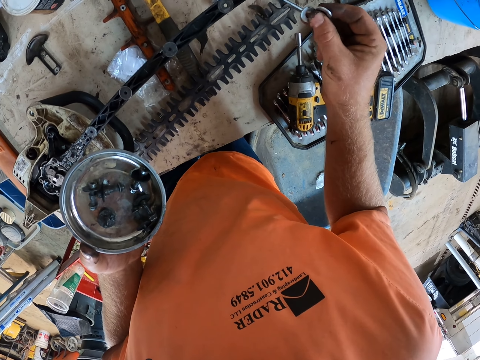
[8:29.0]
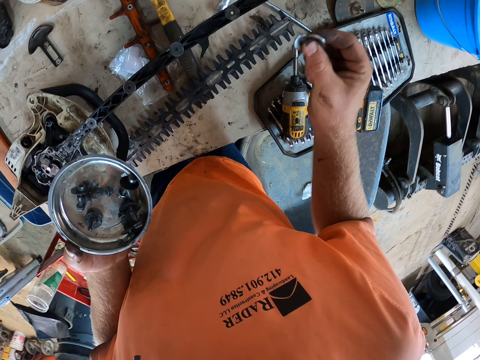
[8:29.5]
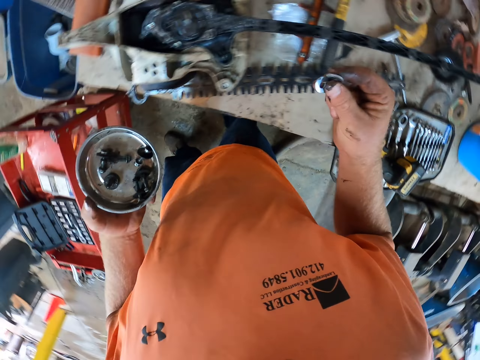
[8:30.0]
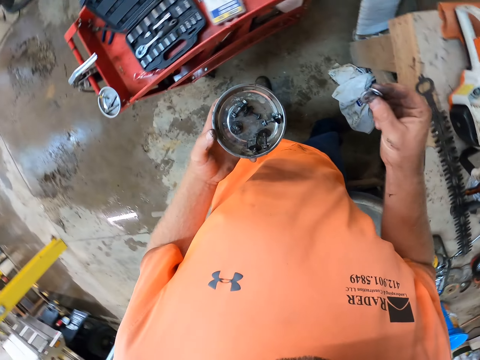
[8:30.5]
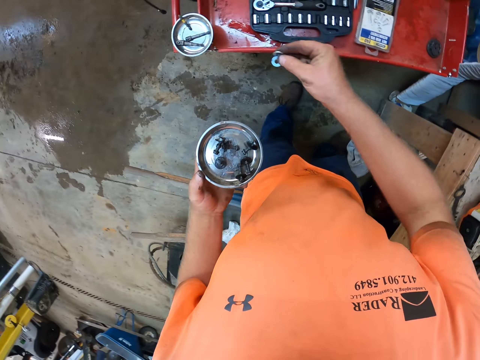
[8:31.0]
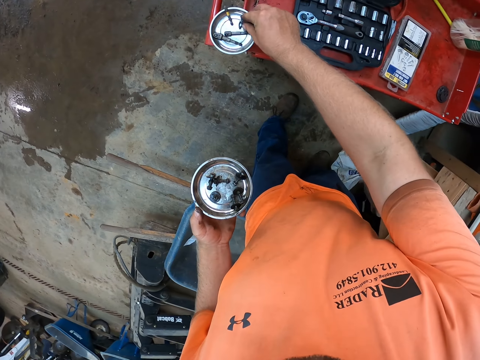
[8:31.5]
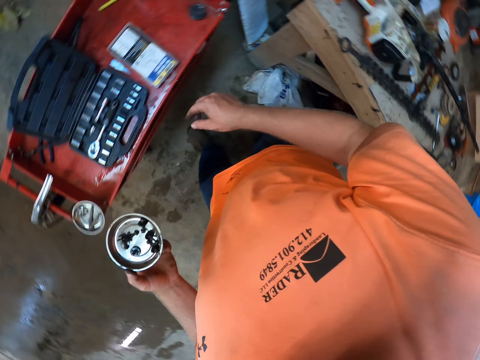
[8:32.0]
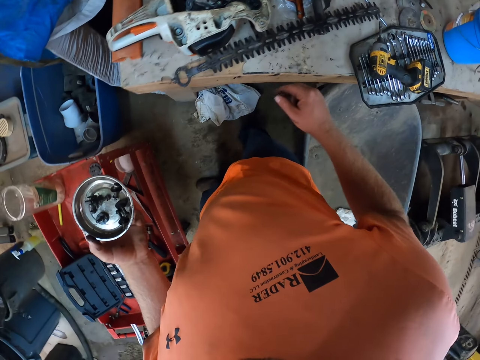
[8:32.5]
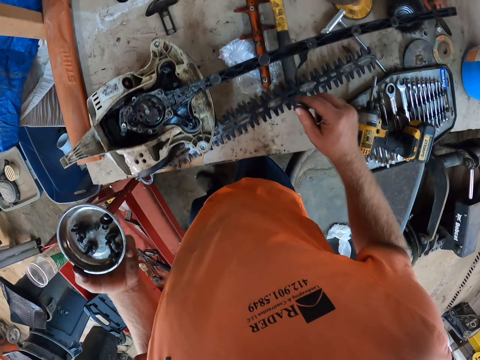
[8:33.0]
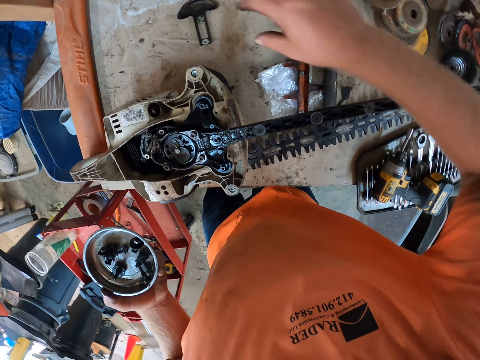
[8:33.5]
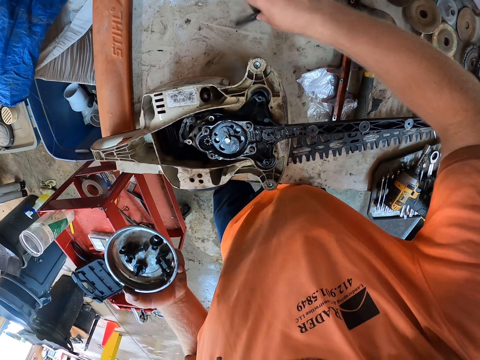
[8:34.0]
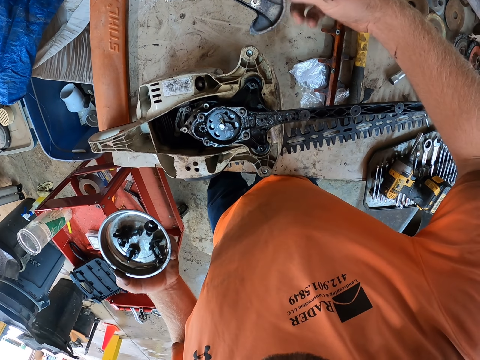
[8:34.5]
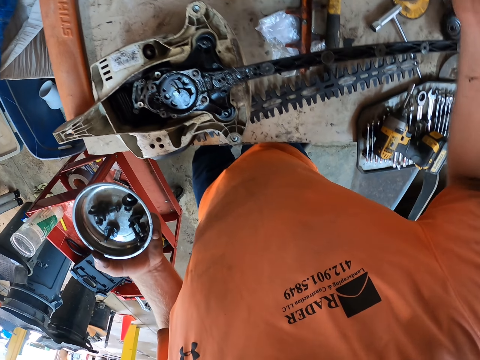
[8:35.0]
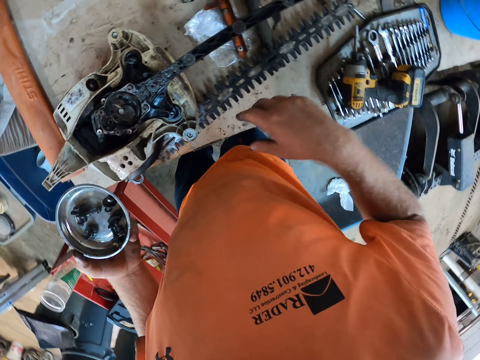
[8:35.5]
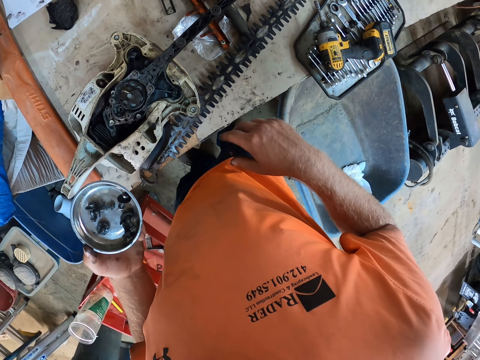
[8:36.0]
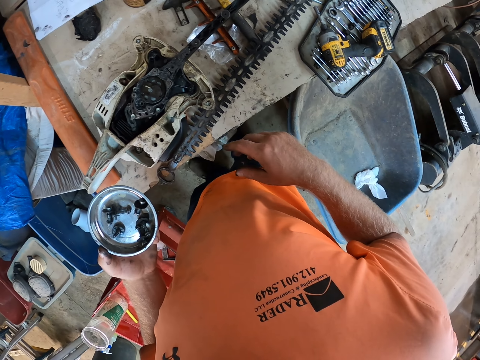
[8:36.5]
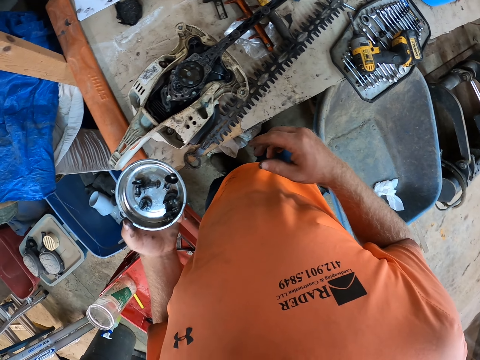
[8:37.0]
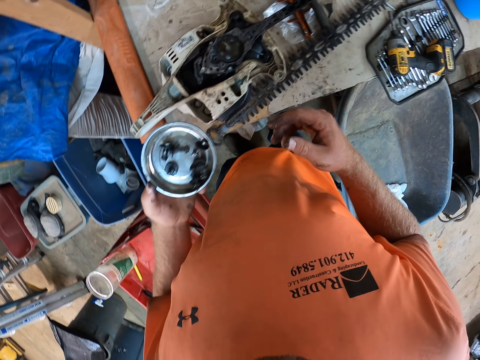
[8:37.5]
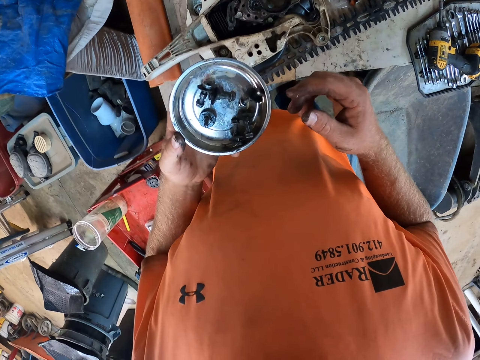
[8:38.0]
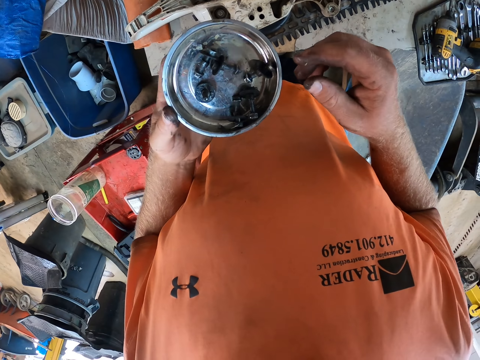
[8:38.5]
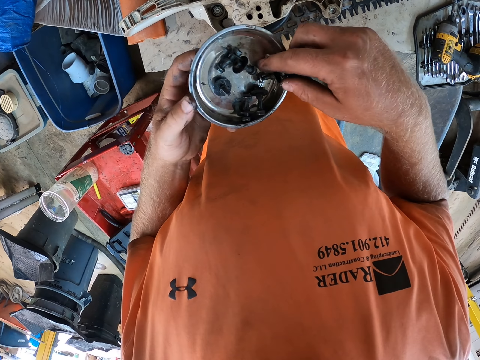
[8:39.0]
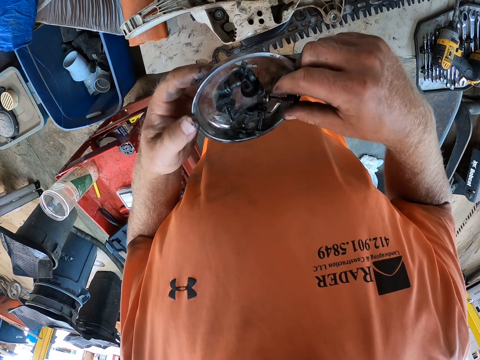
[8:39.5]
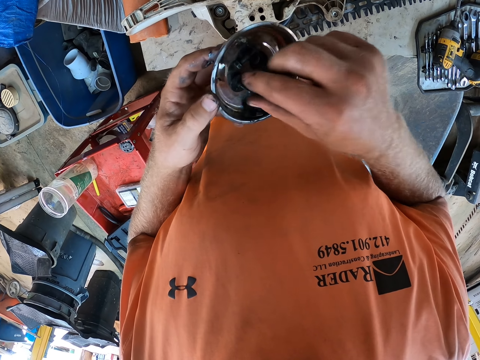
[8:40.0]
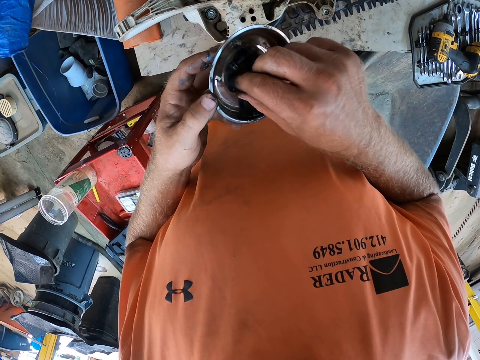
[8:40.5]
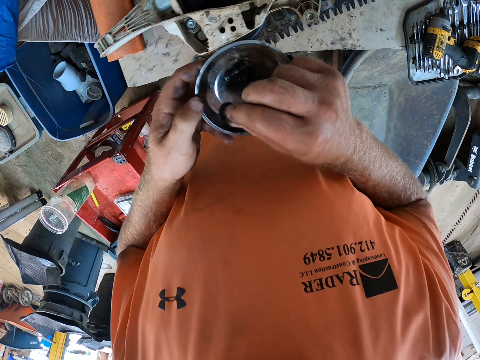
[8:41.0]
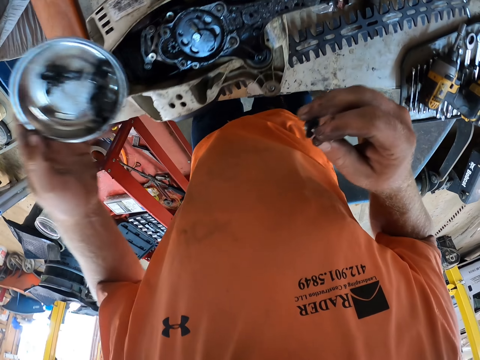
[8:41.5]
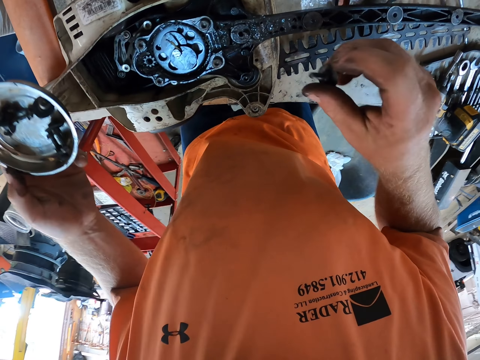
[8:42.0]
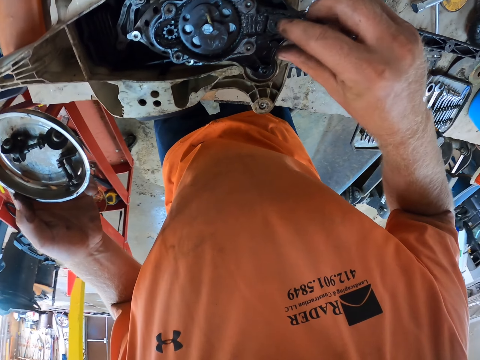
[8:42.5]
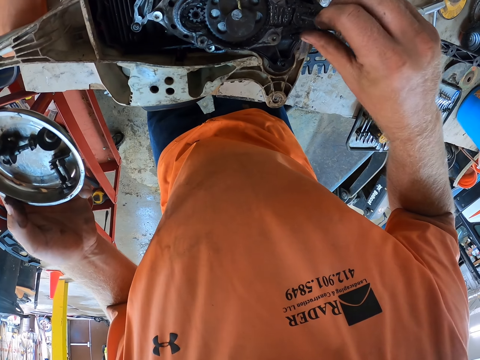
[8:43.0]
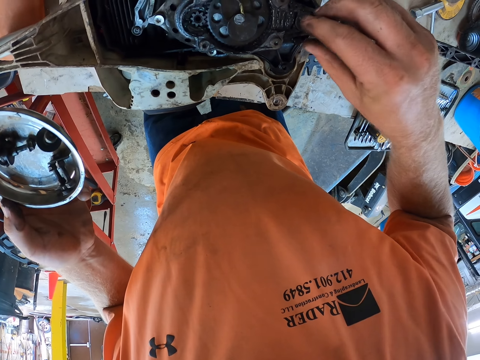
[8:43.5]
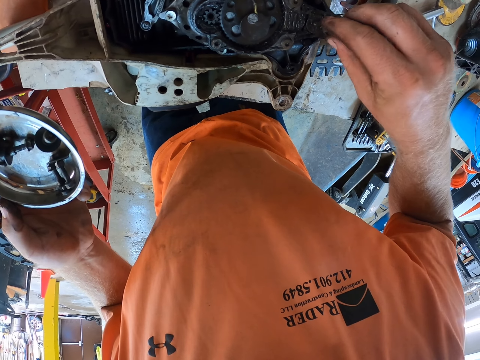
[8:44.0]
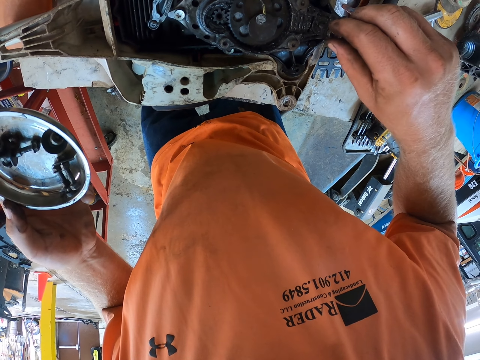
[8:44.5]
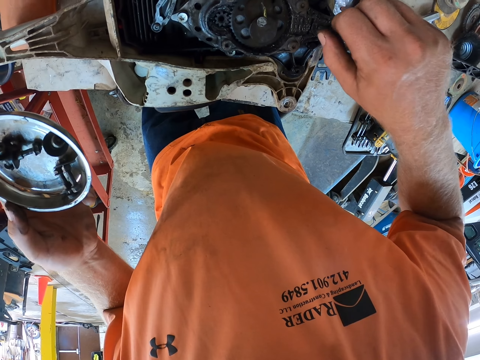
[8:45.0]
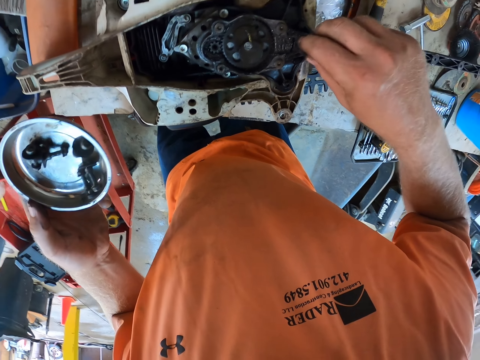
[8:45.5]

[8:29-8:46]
The camera wearer places the washers on a plate on the tool cart with his right hand. He looks around the room. He picks up a bolt and washer from the plate in his left hand with his right hand. He places the bolt and washer in the chainsaw frame with his right hand. He fixes the power saw. He screws the bolt and washer in the chainsaw frame with his right hand.

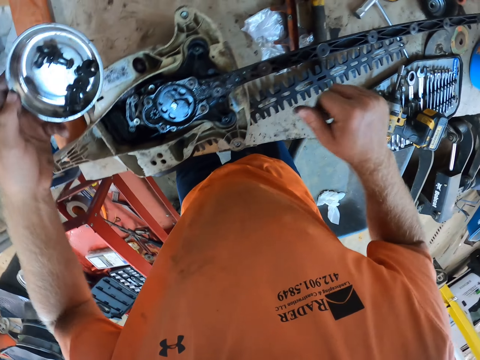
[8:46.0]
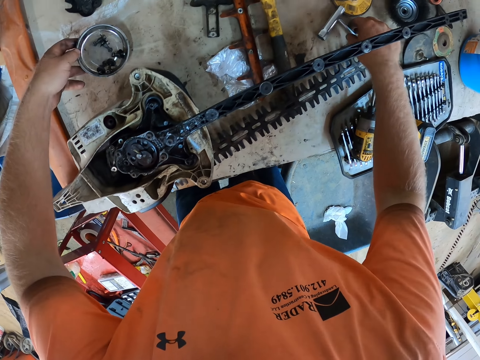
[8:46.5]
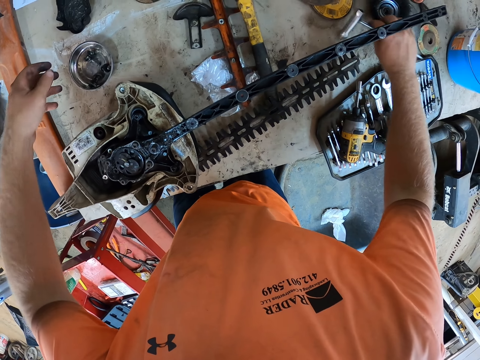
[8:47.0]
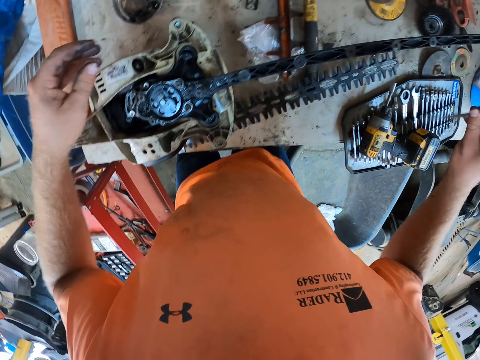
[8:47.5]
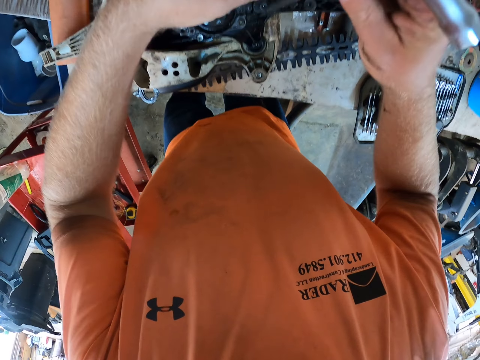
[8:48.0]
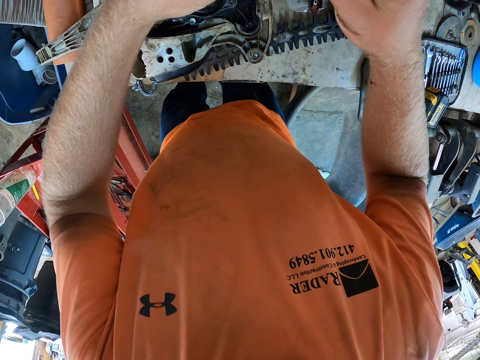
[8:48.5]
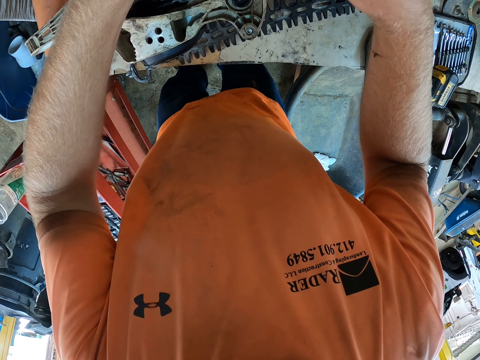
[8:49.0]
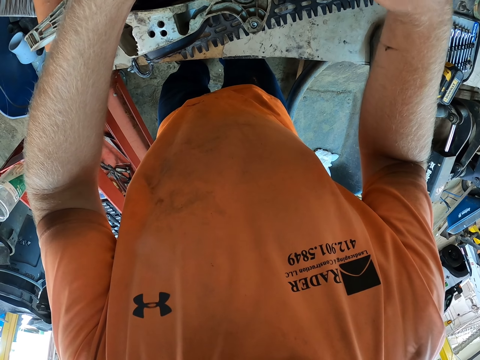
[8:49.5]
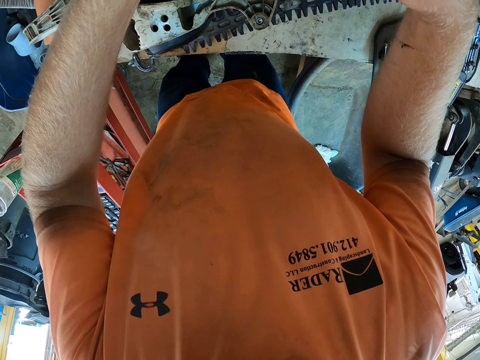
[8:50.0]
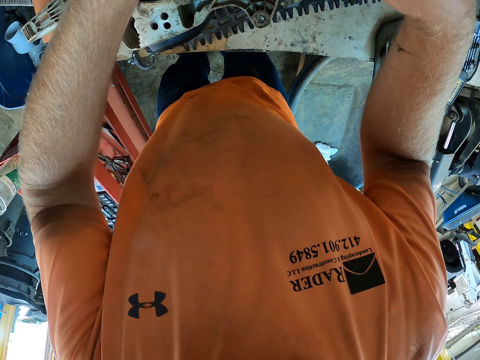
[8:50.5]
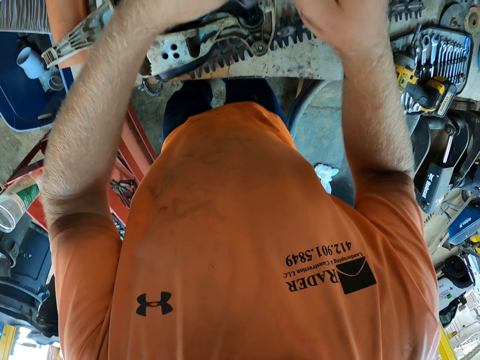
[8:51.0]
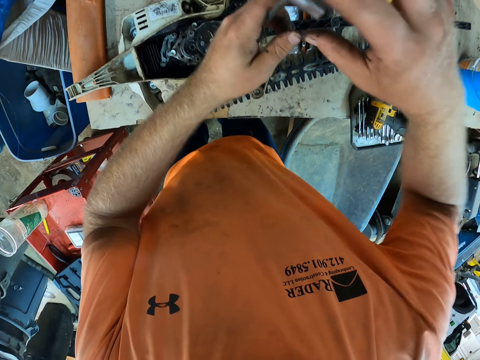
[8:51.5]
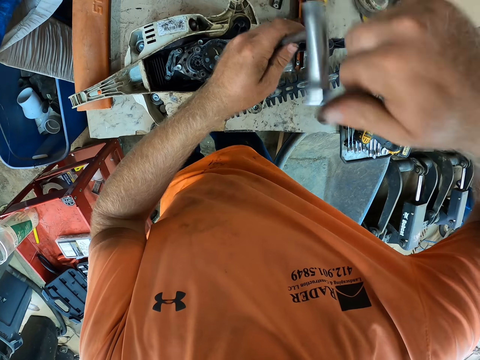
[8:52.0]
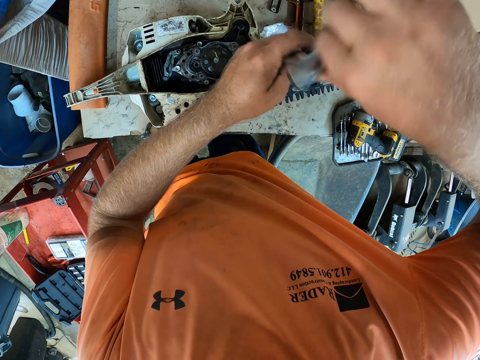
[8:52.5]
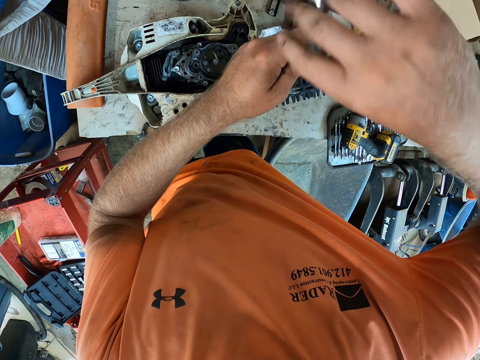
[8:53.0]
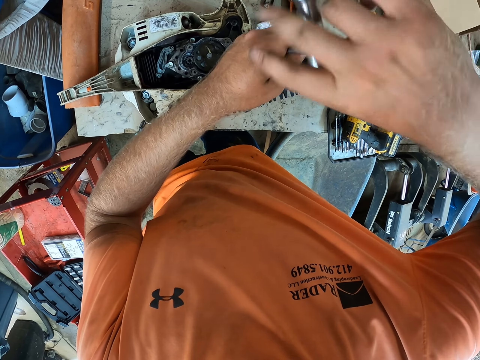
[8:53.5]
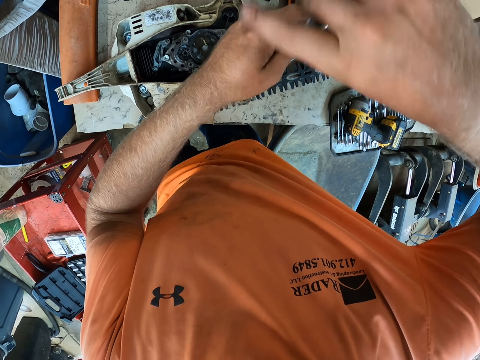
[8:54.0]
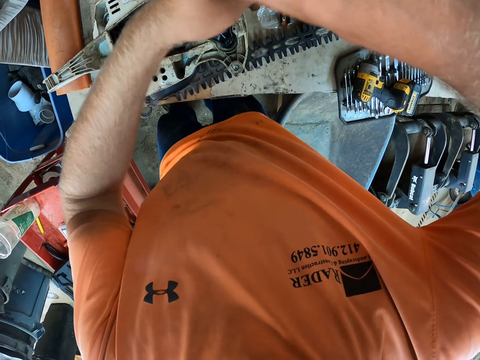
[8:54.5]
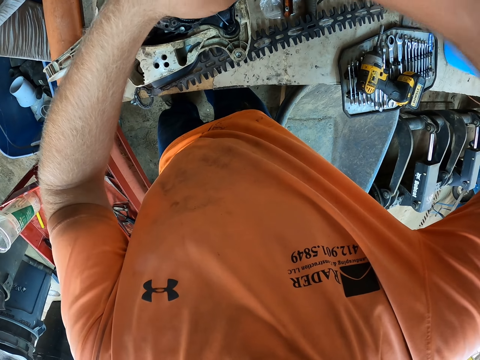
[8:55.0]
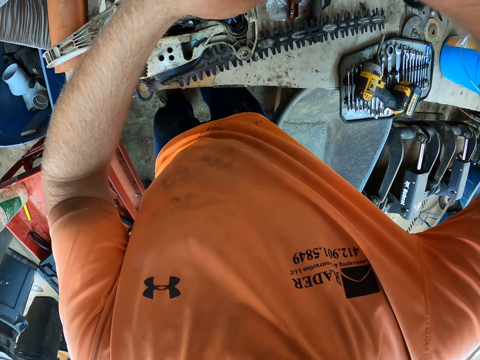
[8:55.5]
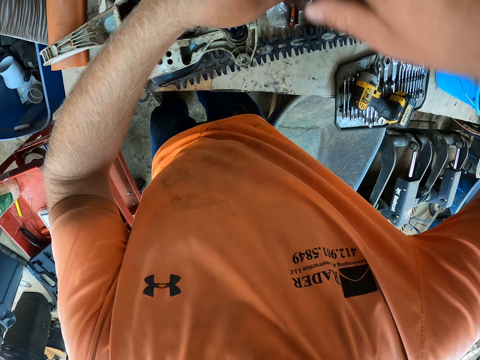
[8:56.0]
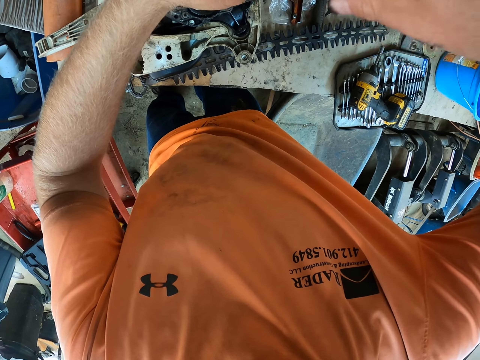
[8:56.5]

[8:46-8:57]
The camera wearer drops the plate in his left hand on the table. He picks up the chainsaw wrench on the table with his right hand. He fixes the power saw. He screws the bolt in the chainsaw frame with the chainsaw wrench in both hands.
